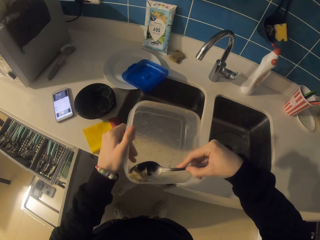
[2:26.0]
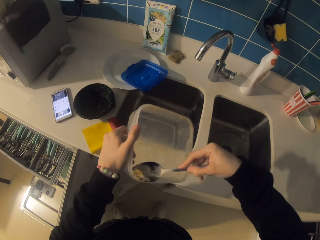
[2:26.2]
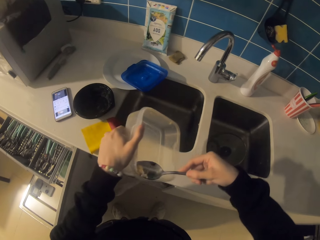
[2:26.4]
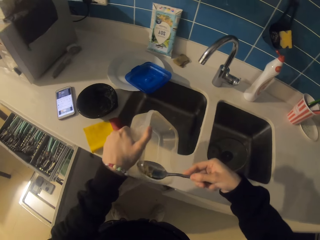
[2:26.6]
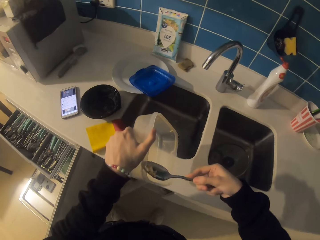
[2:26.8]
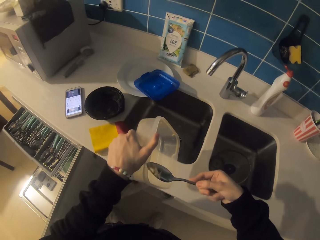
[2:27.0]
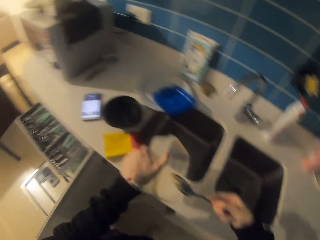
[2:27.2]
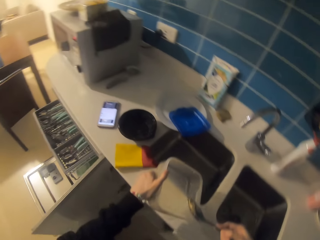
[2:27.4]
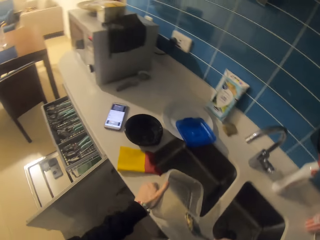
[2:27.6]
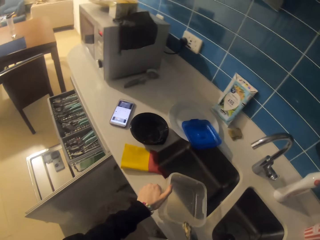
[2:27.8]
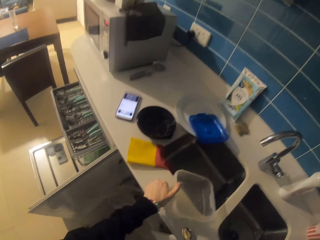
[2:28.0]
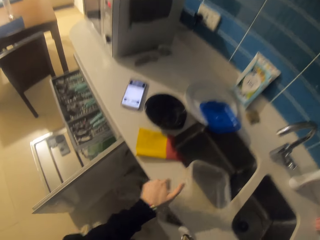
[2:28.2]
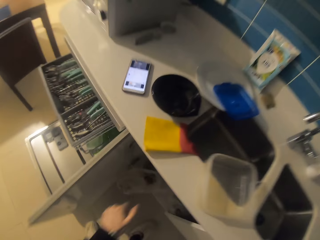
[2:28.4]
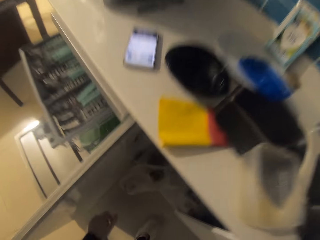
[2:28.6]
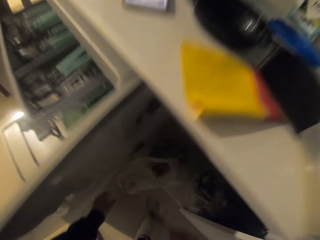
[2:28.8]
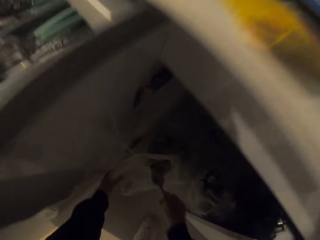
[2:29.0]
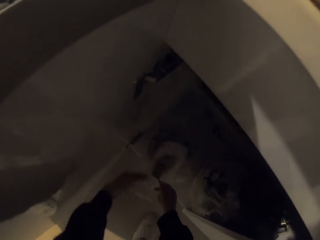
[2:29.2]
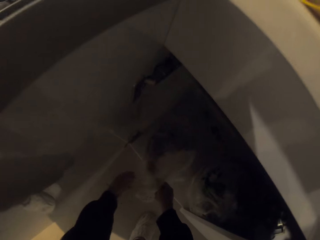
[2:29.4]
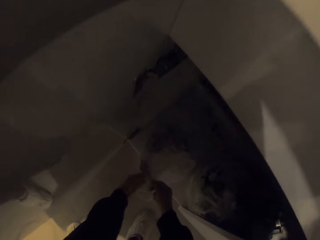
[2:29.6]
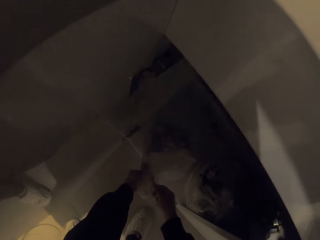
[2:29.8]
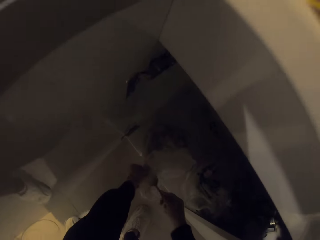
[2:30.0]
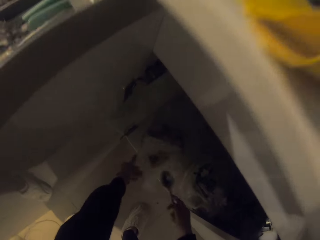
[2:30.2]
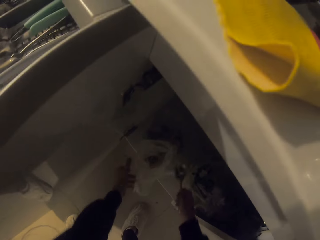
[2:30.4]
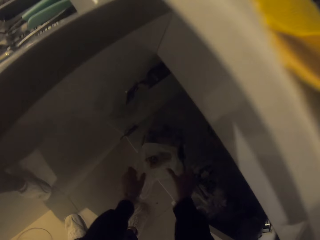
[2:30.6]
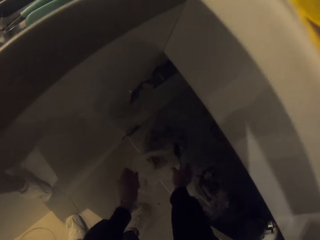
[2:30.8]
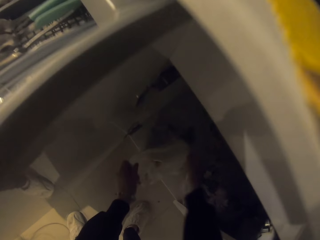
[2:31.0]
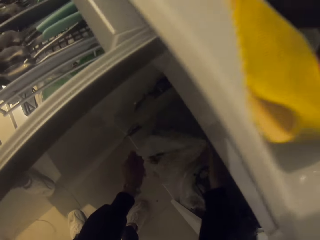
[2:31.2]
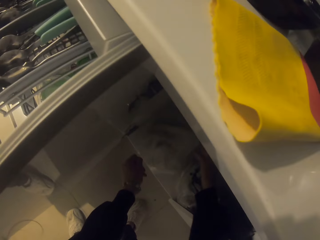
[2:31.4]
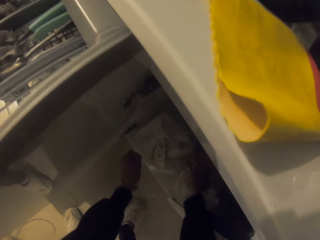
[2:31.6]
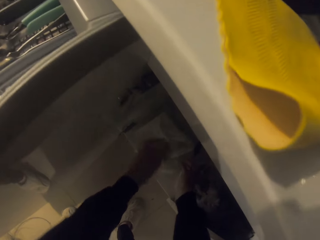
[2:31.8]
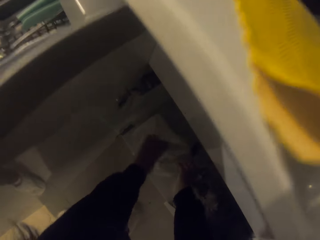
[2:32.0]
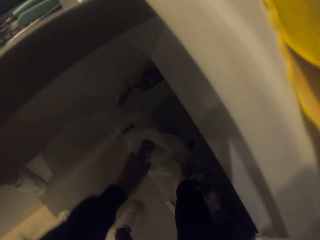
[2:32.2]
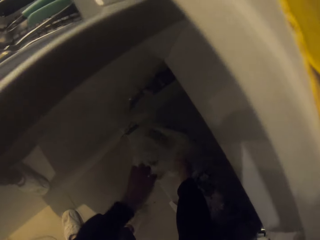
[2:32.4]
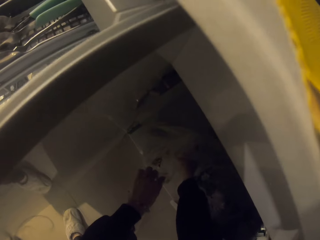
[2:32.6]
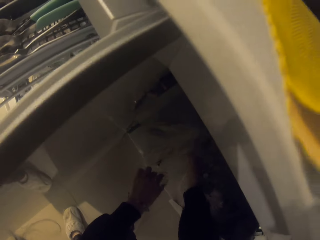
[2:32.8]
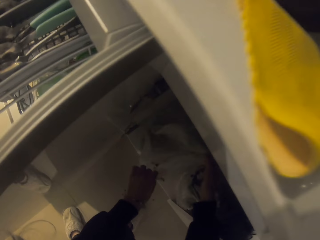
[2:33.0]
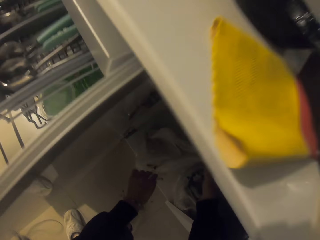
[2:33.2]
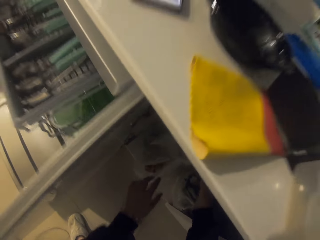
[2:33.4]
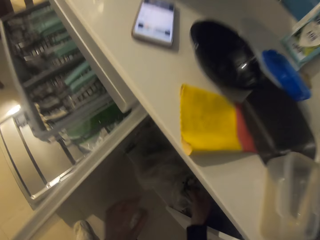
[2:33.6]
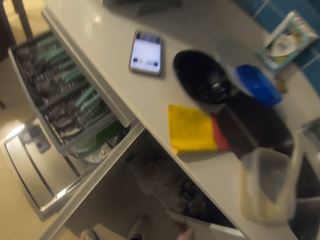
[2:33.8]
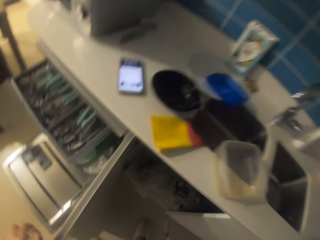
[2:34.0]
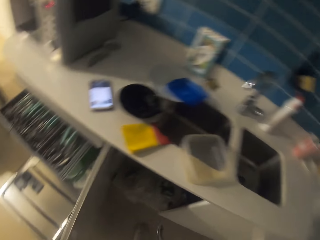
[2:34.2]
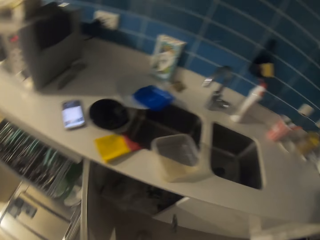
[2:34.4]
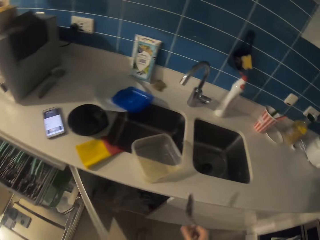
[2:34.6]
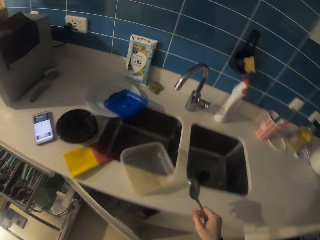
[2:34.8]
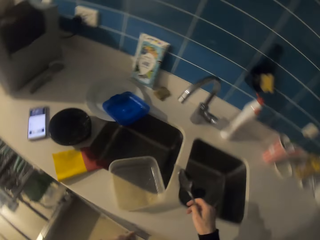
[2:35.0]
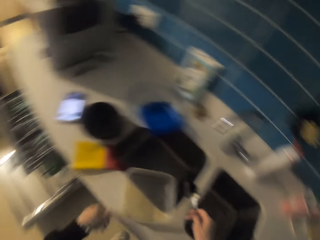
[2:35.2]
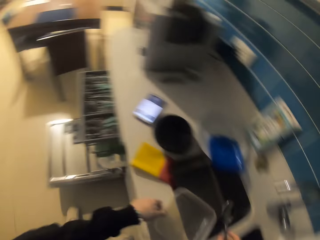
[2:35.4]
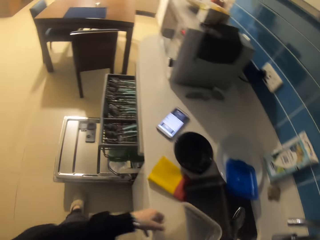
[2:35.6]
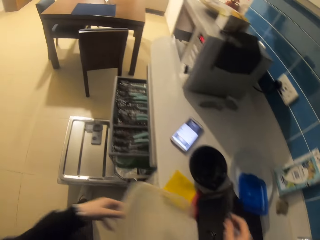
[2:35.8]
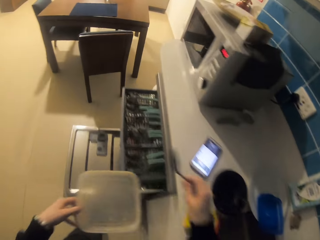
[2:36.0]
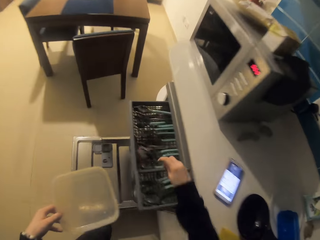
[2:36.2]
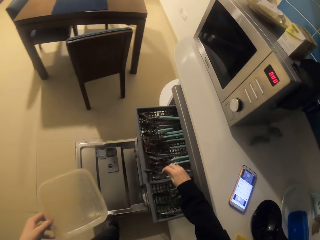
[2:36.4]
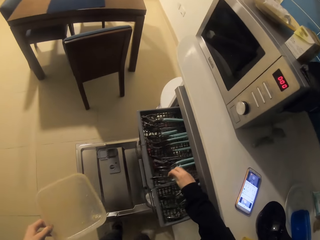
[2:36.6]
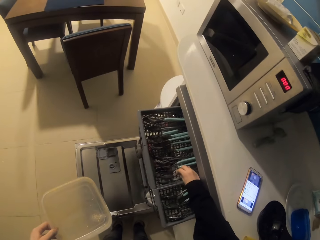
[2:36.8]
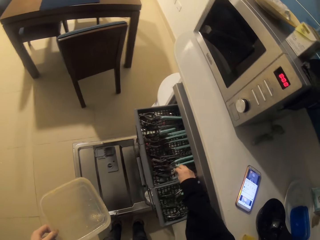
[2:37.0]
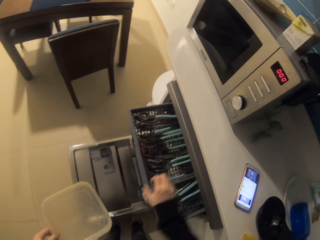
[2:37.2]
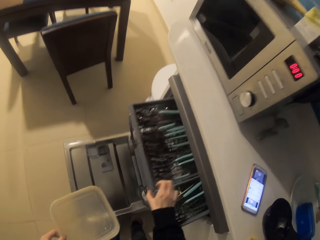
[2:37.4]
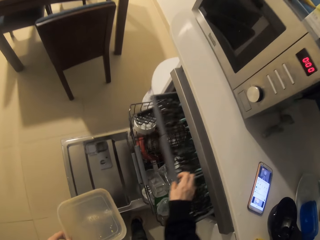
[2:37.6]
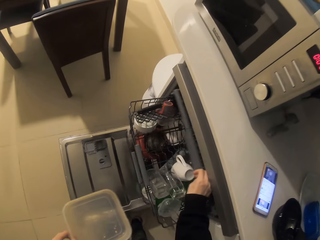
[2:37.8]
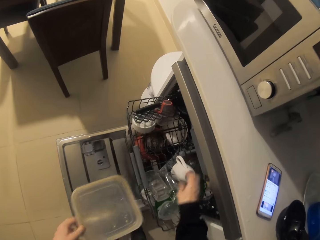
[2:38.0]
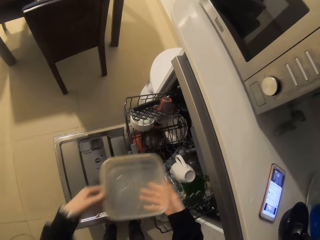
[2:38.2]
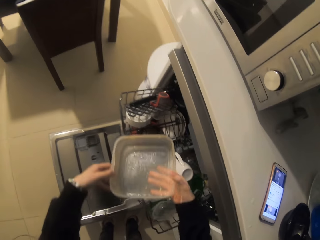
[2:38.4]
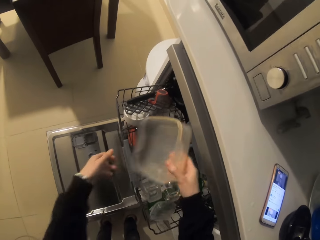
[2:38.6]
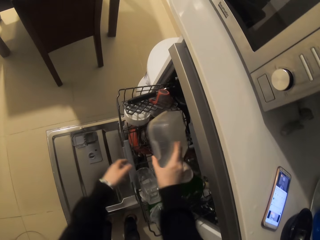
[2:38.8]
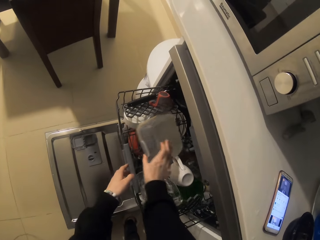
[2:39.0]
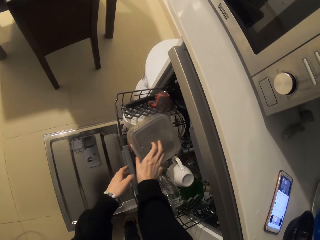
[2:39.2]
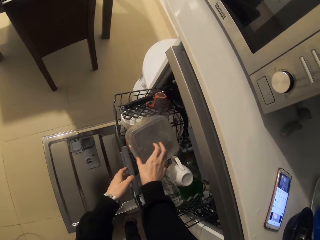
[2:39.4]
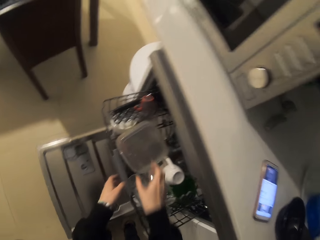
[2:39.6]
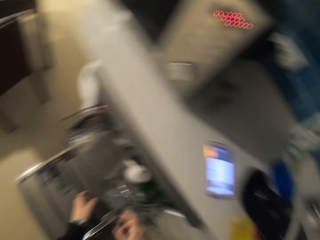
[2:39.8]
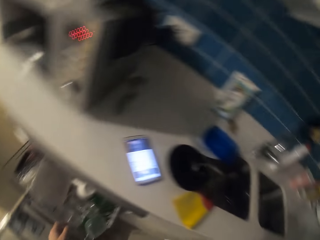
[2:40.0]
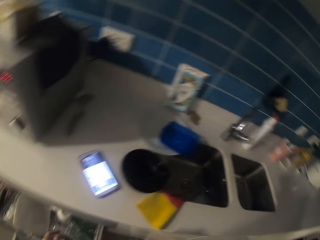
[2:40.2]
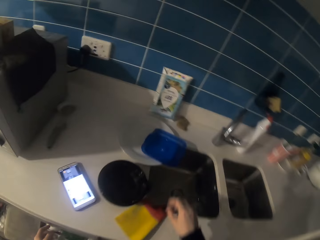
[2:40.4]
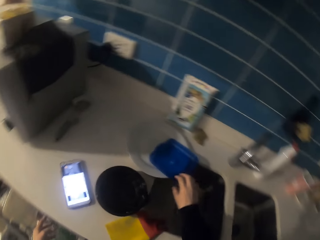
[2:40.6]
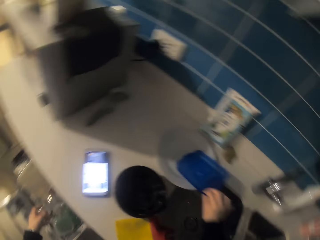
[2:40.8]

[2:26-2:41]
The camera wearer places the plastic tin on the kitchen bench. They put dirt in the dustbin. They wipe the spoon with the edge of the polythene bag. They adjust the polythene bag. They close the cabinet door. They pick up the plastic tin from the table. They put the spoon on the tray in the dishwasher machine. They push the tray in the washing machine. They put the plastic tin in the tray in the dishwasher machine.

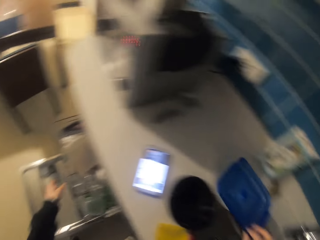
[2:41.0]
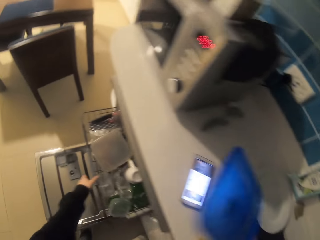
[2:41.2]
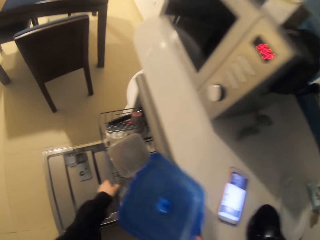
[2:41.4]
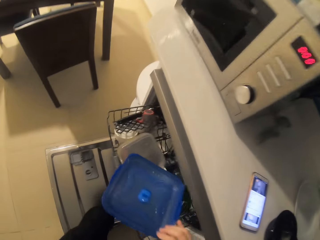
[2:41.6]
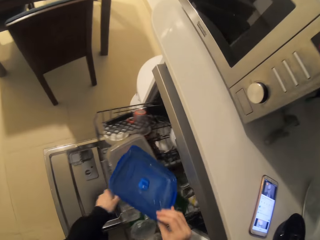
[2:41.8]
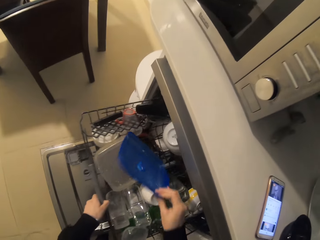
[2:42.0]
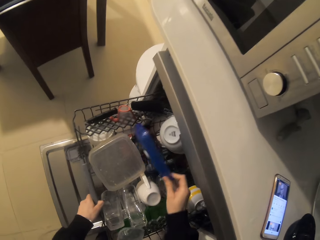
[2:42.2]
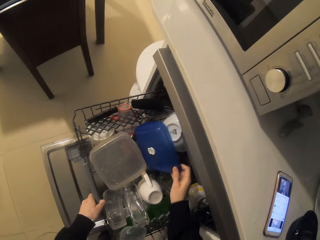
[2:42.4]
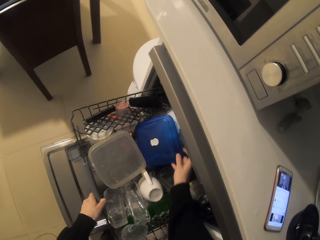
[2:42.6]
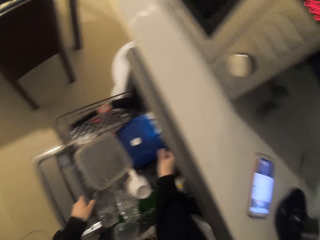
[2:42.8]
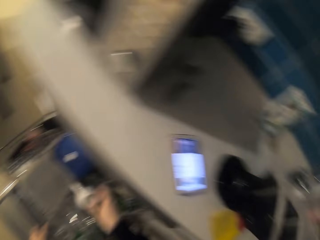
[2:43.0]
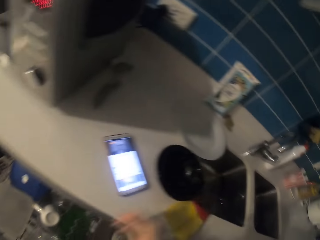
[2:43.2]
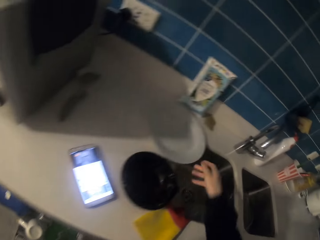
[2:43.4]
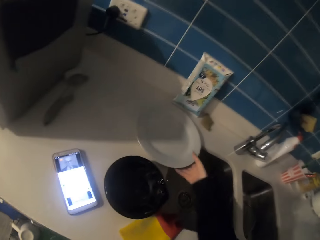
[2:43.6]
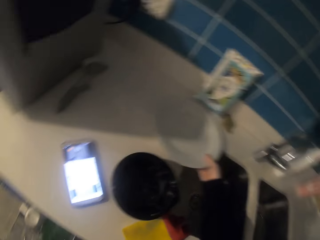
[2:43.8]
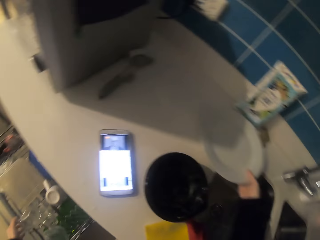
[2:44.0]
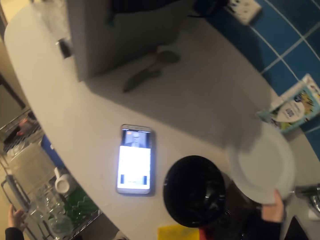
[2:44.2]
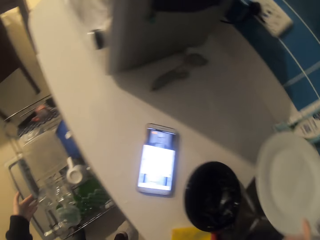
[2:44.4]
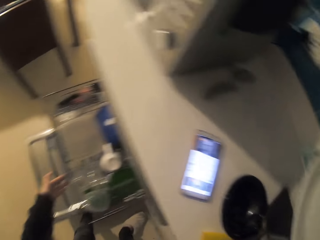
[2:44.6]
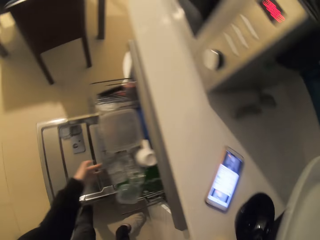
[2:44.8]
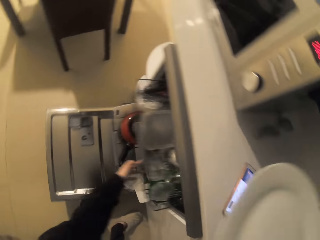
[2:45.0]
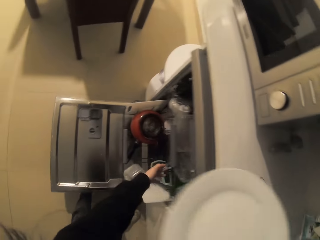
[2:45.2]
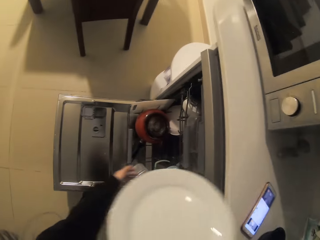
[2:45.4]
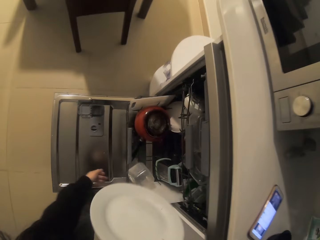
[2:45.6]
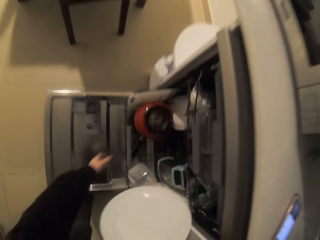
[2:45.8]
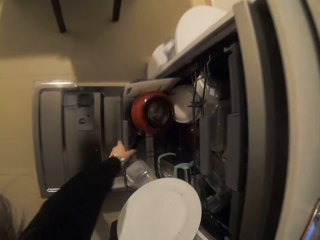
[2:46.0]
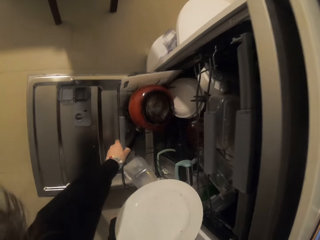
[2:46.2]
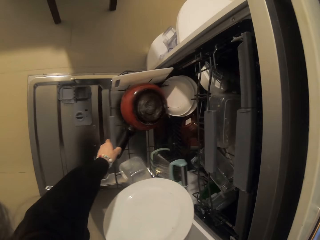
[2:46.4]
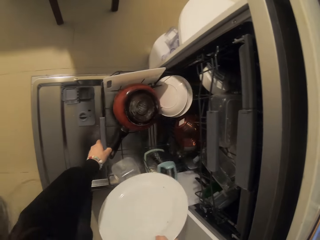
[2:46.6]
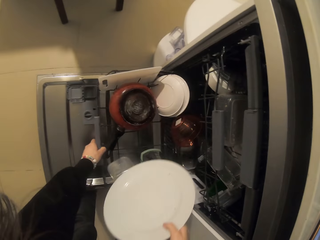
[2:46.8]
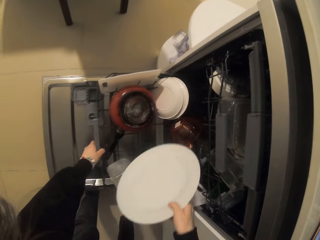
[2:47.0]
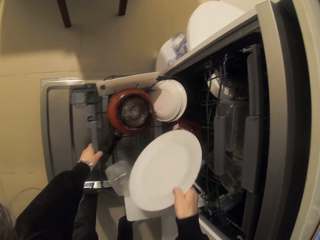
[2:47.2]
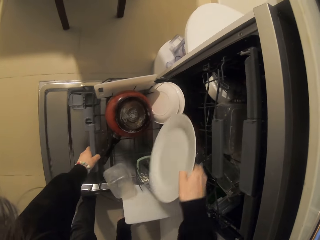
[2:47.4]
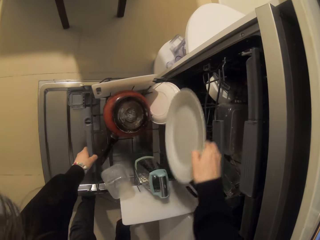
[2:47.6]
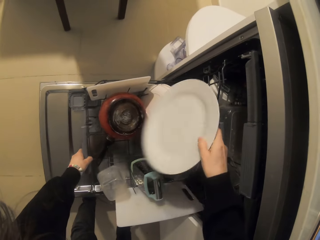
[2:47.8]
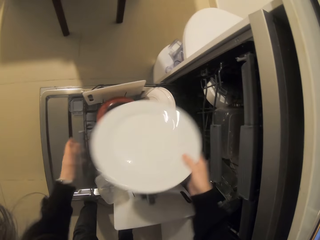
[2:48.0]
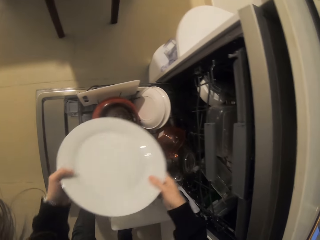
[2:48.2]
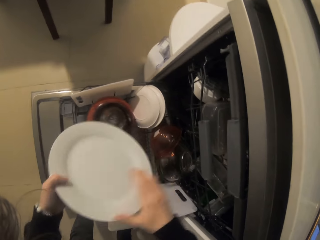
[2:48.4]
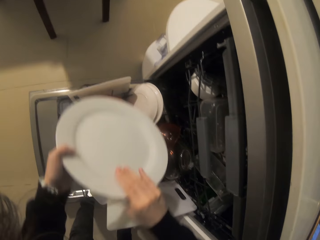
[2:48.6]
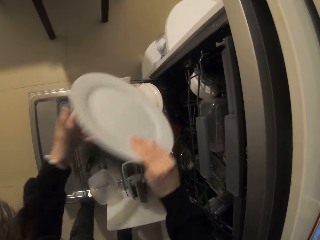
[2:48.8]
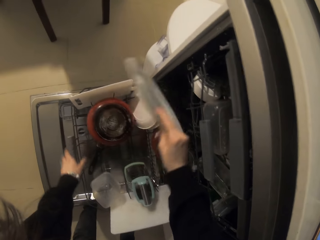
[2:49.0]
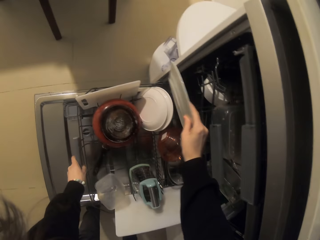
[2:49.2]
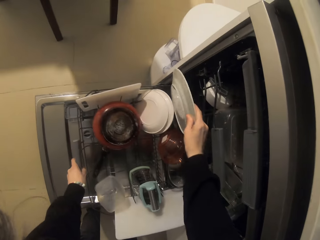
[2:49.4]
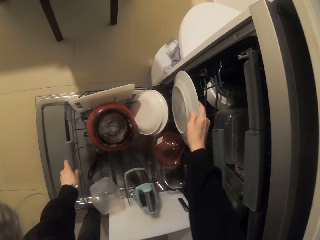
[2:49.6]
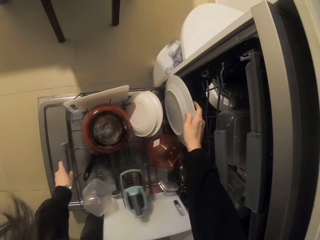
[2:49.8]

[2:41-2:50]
The camera wearer picks up the plastic tin lid. They pull a tray and put the plastic tin lid on the tray. They pick up a white plate. They push the tray. They pull the tray.
